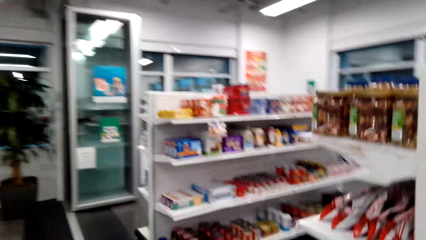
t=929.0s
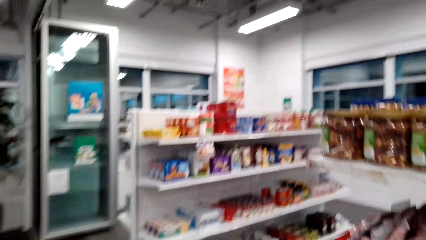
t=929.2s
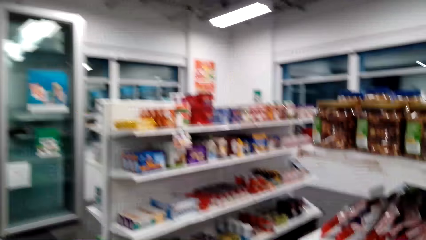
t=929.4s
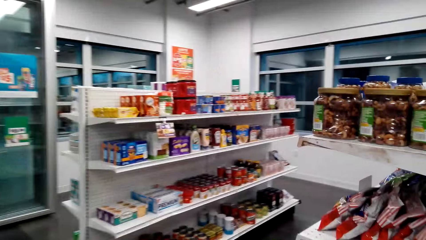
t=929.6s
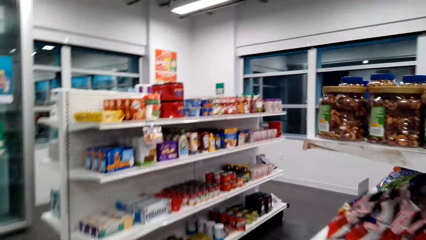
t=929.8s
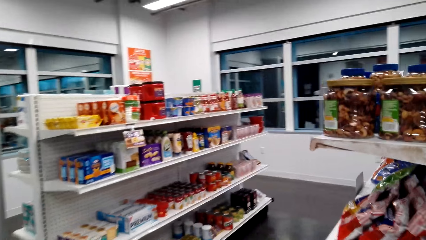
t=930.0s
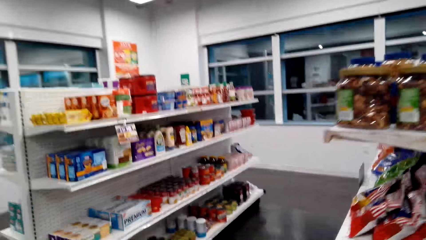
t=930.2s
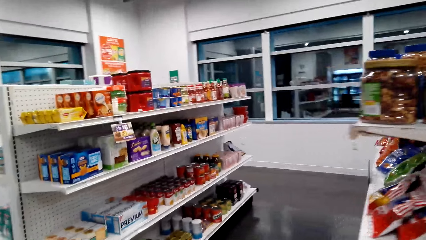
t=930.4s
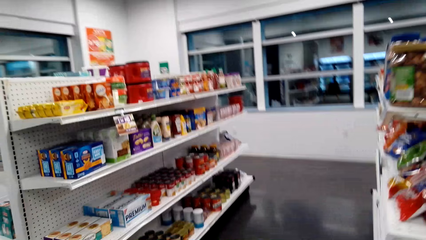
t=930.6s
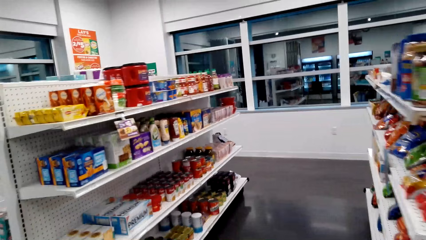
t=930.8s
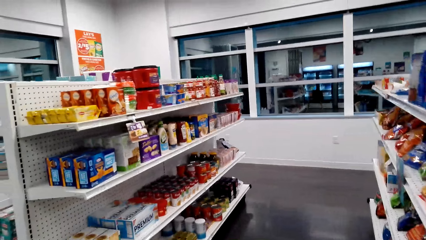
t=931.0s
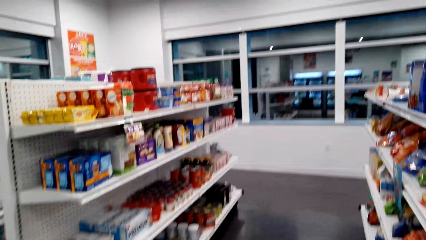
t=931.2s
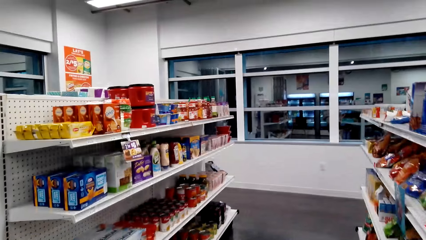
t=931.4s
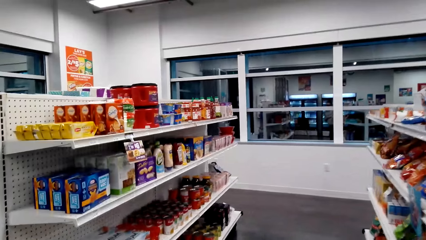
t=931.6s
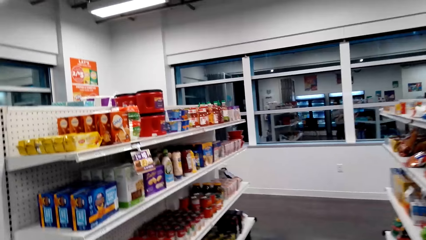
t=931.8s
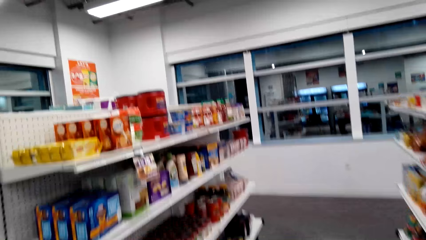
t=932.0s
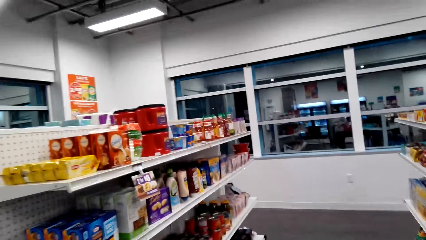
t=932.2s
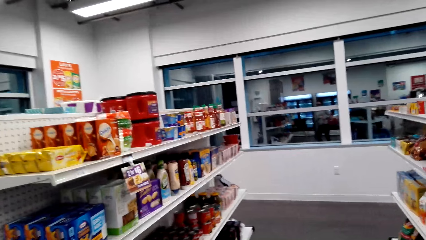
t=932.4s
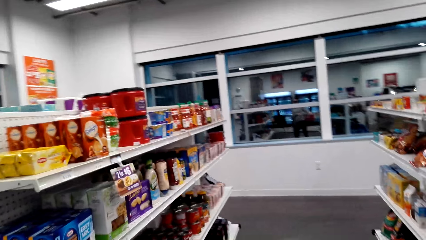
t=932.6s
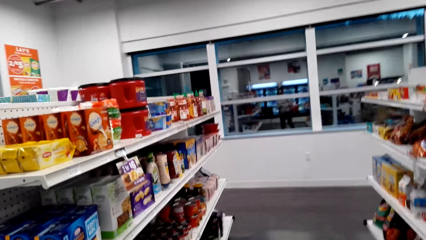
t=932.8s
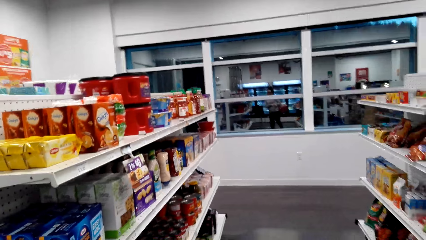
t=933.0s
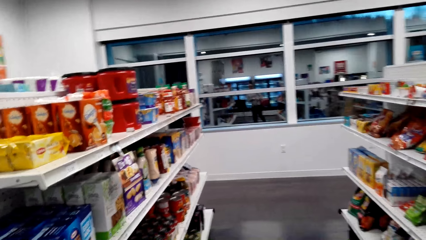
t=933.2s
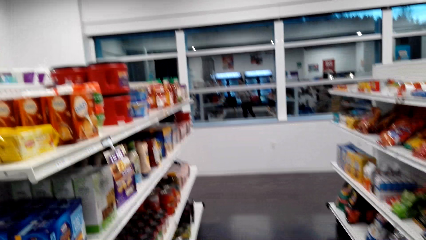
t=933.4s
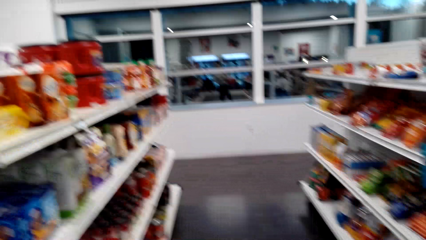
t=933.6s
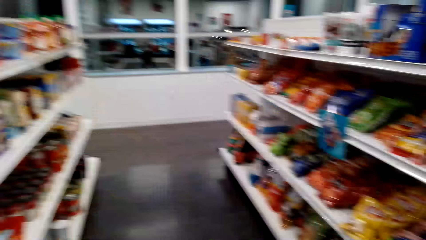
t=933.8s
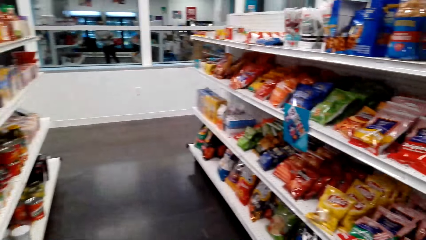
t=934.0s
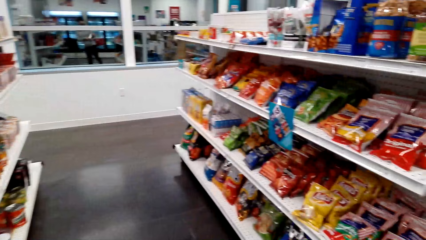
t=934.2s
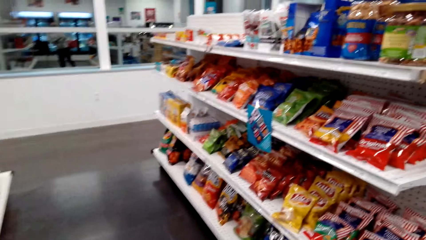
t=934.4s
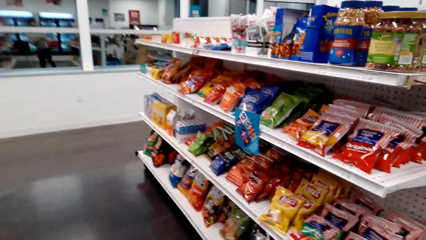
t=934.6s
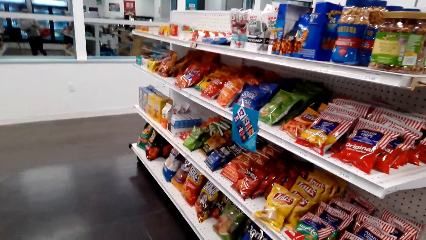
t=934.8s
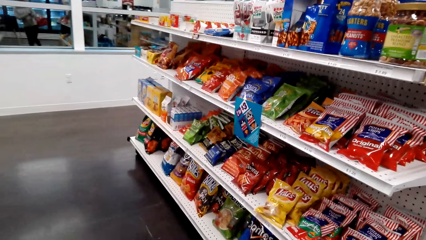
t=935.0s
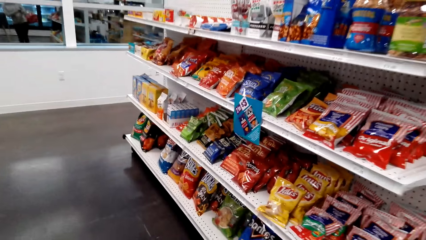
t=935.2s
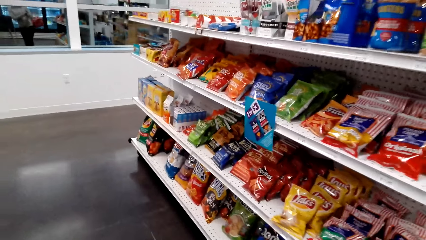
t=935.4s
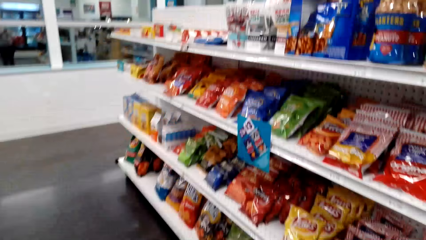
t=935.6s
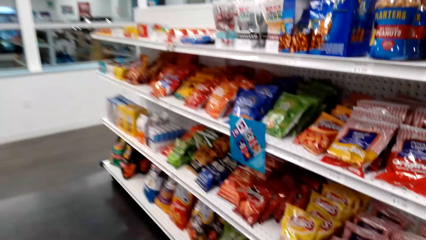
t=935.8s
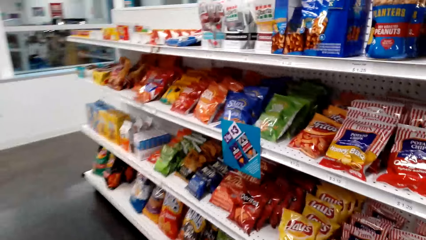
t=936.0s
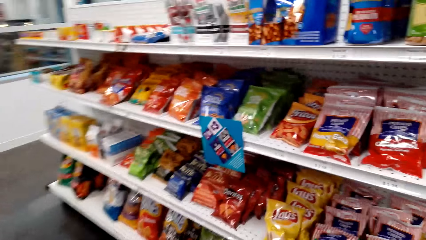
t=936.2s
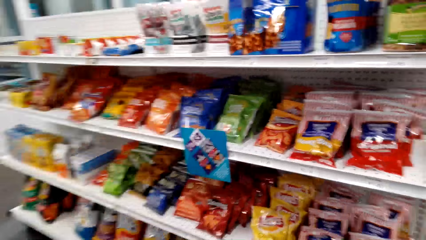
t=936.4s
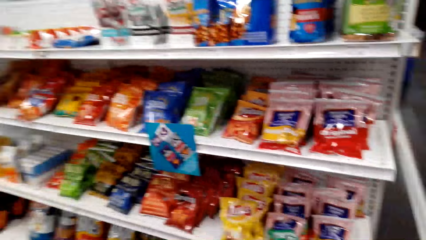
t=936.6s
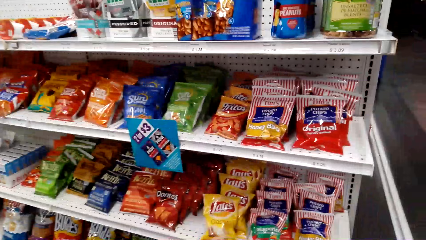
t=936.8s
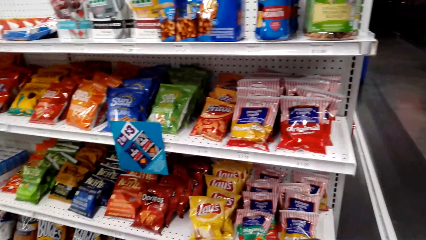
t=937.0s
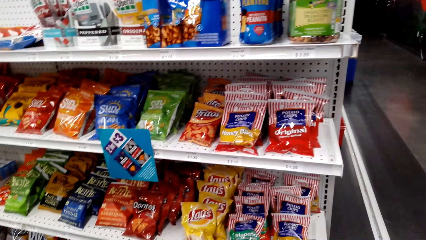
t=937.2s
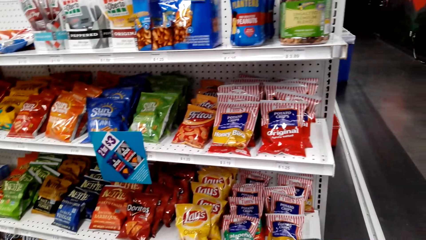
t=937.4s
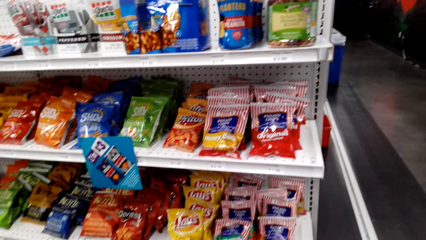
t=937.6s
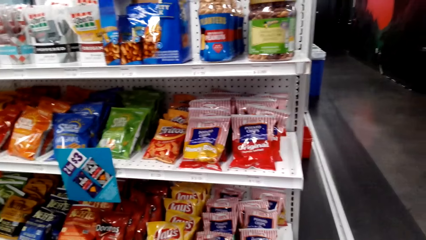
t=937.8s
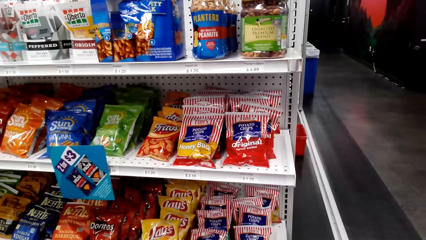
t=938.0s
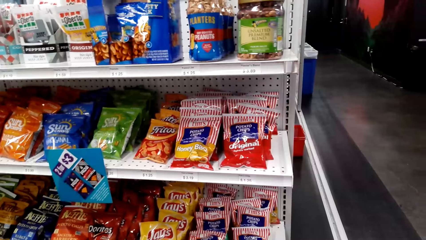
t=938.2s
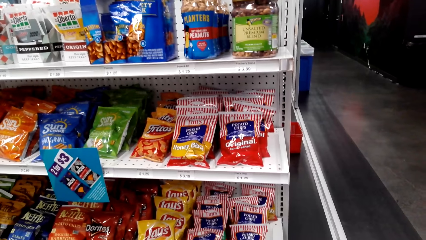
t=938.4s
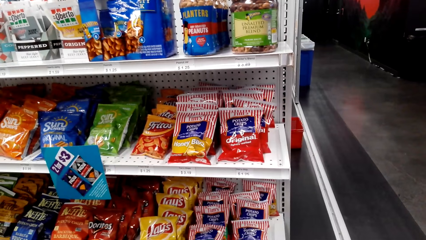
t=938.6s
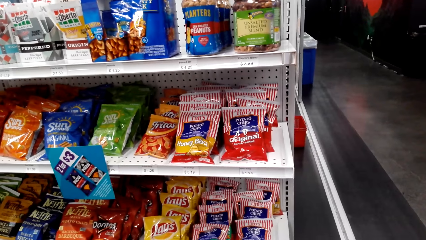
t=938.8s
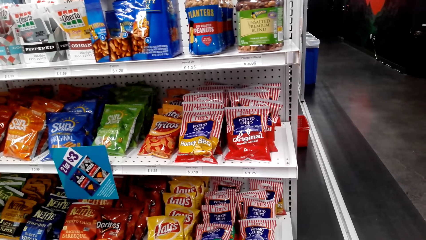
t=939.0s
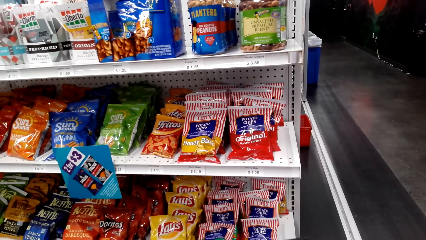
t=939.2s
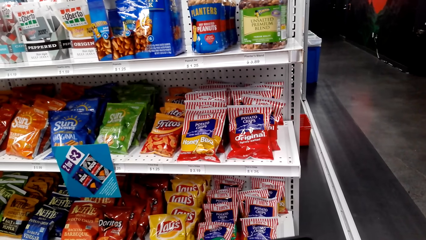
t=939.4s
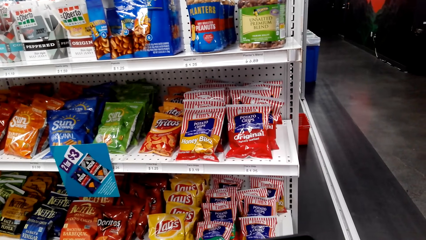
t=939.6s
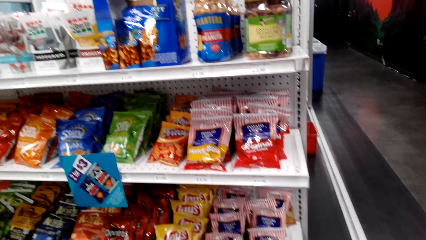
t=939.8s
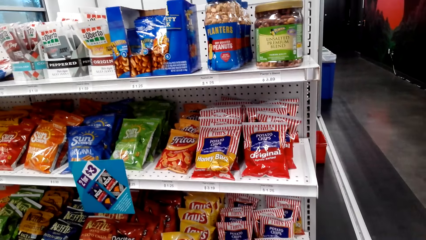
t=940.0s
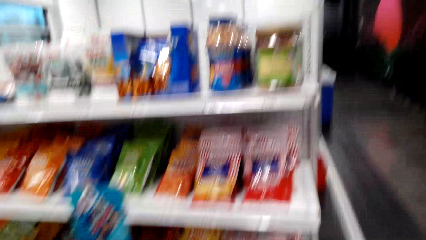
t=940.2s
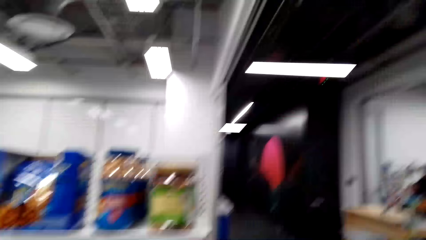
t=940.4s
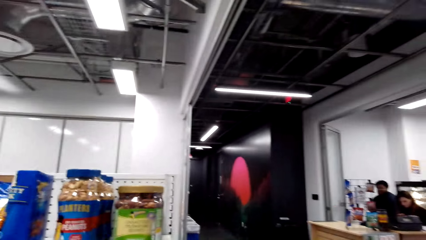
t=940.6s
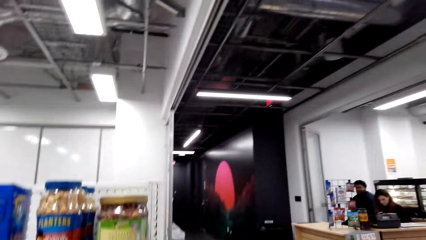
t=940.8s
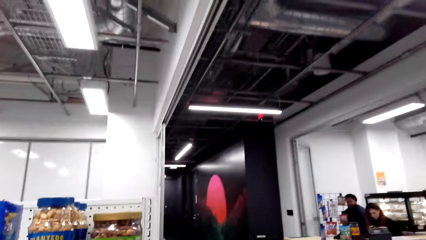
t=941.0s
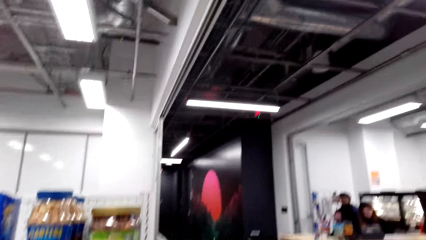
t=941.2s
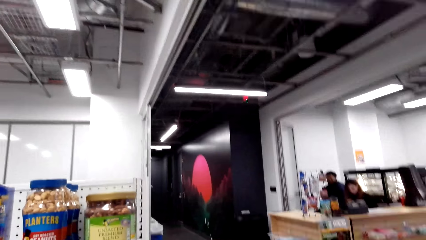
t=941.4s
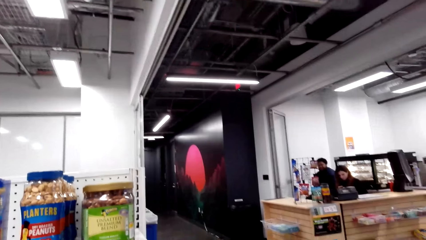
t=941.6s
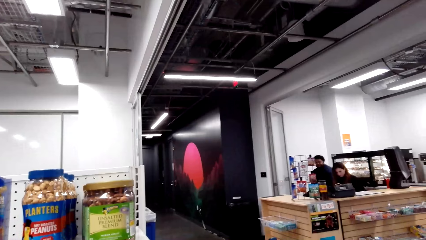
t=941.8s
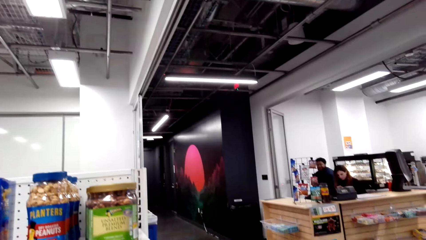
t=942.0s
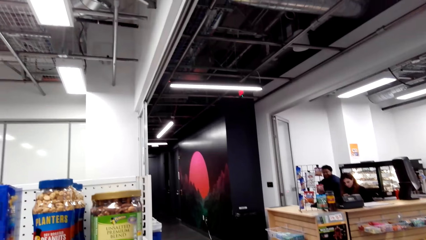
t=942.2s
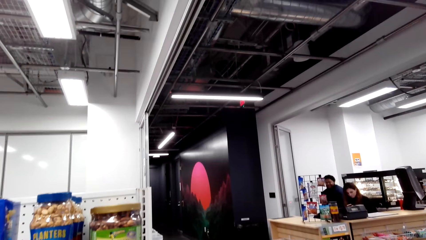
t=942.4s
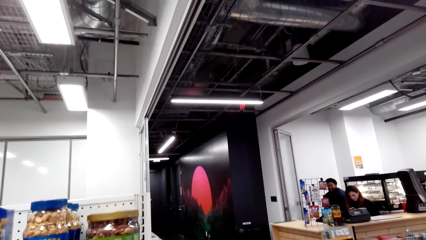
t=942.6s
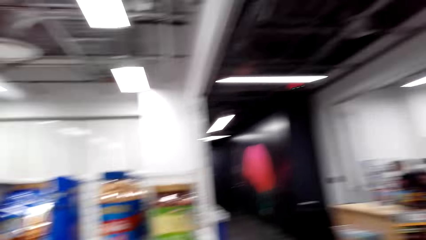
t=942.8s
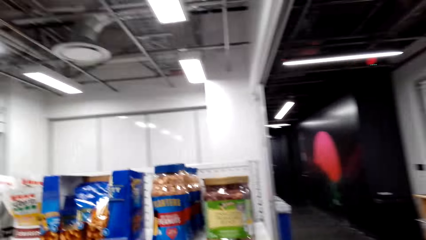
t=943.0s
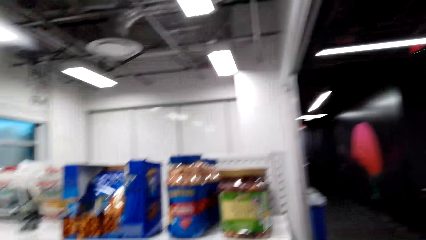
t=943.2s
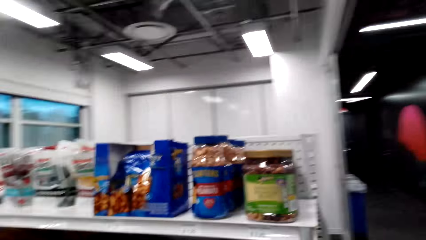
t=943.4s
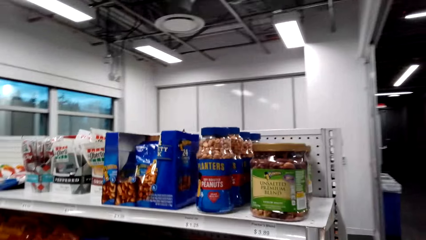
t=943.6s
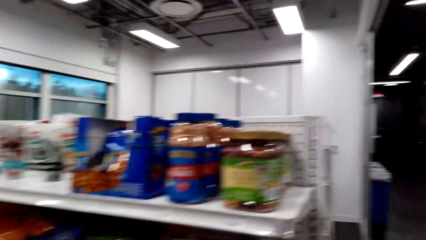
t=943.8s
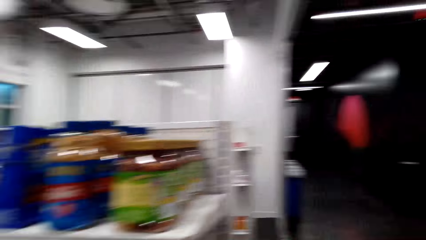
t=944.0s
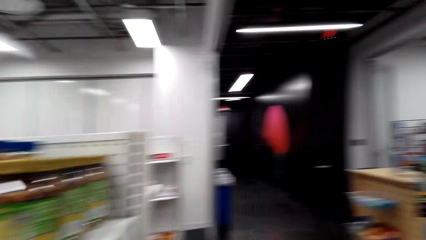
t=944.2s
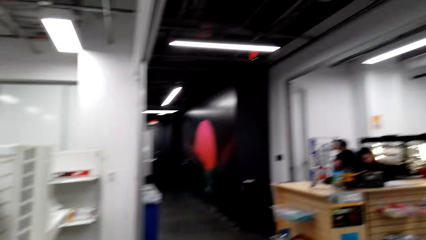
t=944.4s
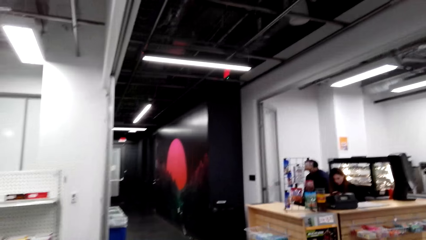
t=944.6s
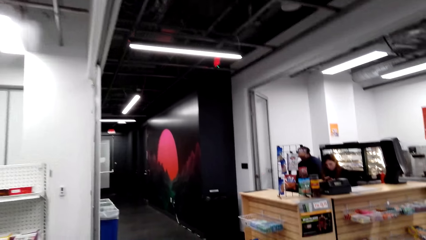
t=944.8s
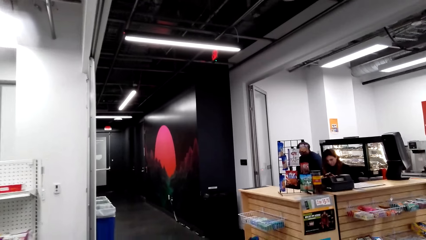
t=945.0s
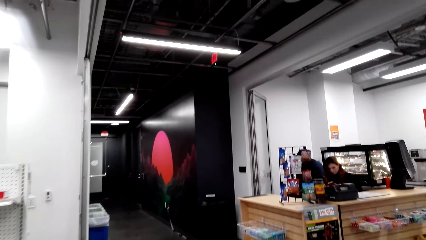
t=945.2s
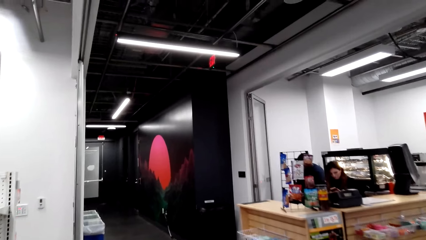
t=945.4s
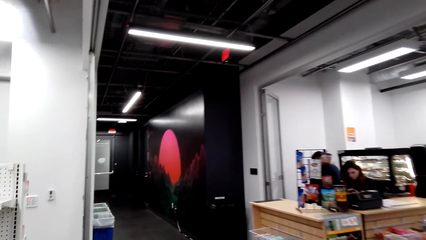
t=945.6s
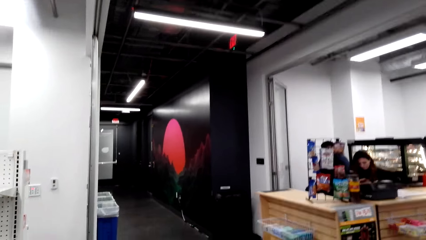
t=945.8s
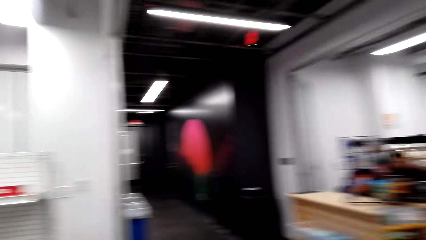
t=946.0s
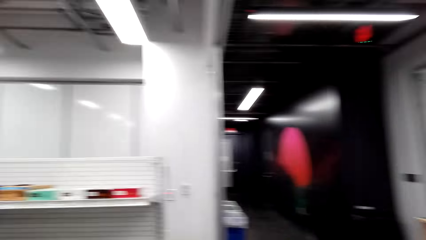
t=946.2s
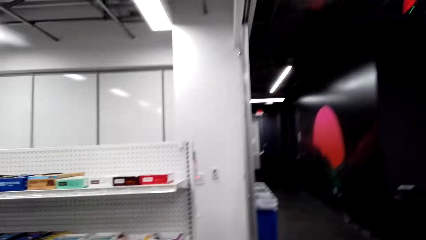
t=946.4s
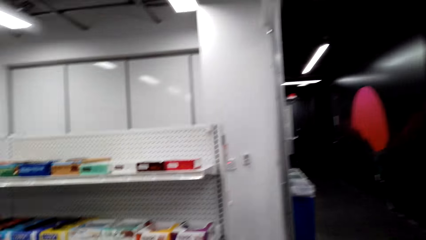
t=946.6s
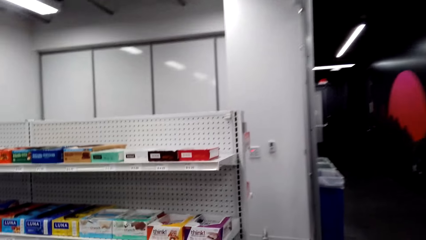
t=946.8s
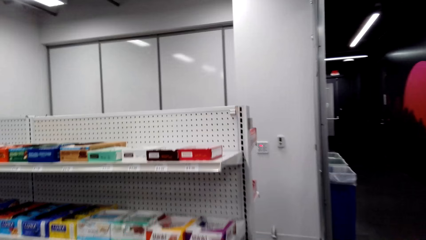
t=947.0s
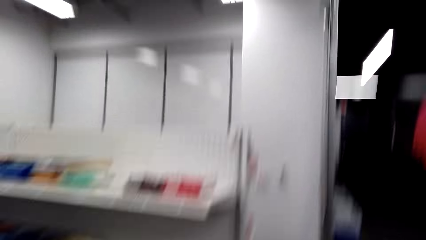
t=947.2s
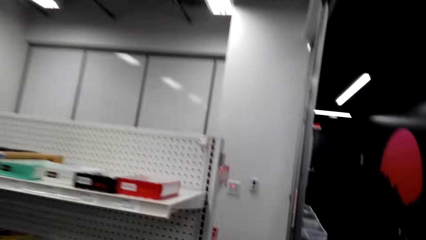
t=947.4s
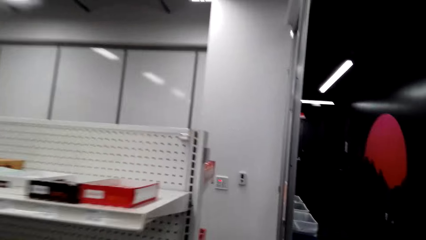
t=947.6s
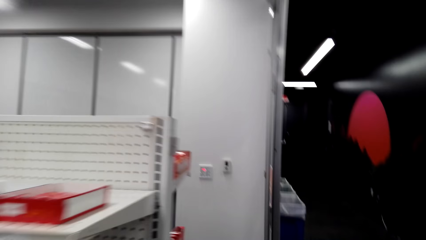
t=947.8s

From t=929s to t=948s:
The camera wearer speaks to a man. They walk in the supermarket. They look at the shelf. They speak to the man.
